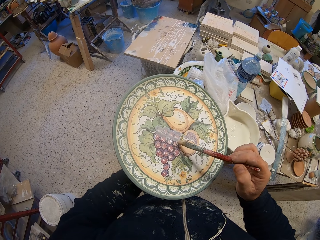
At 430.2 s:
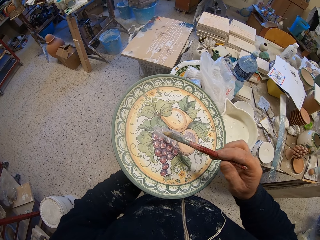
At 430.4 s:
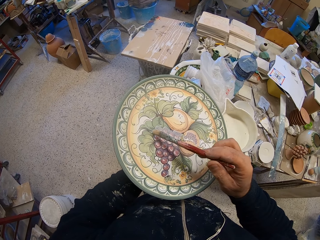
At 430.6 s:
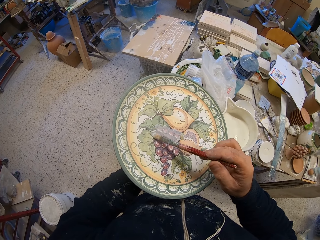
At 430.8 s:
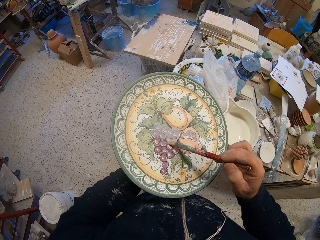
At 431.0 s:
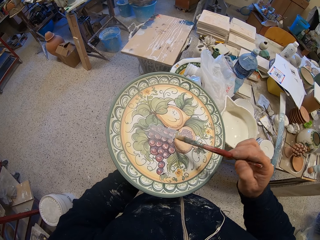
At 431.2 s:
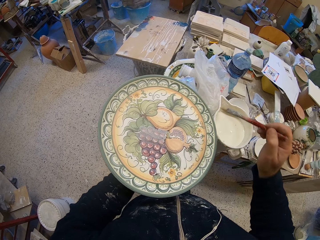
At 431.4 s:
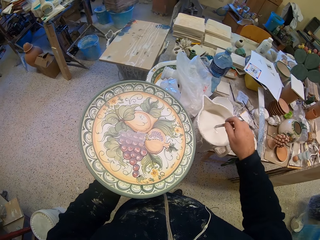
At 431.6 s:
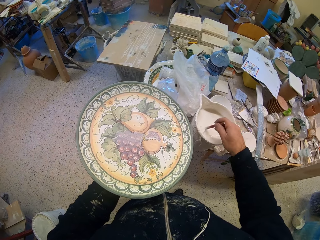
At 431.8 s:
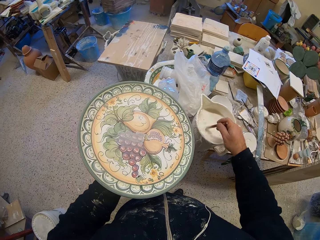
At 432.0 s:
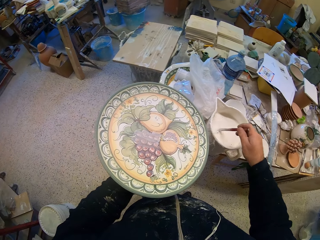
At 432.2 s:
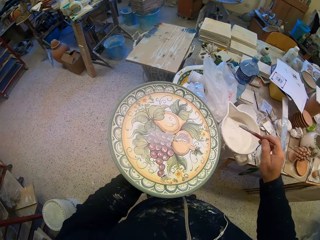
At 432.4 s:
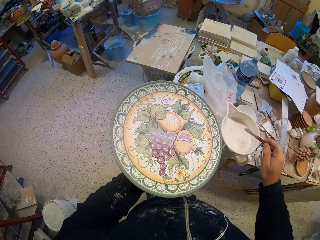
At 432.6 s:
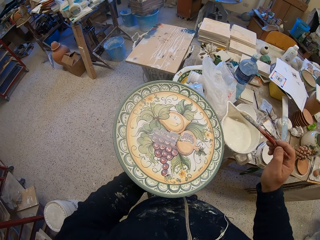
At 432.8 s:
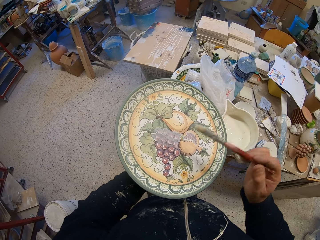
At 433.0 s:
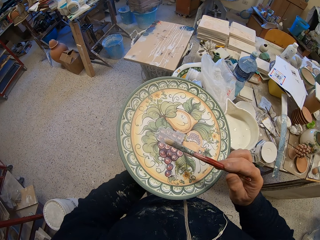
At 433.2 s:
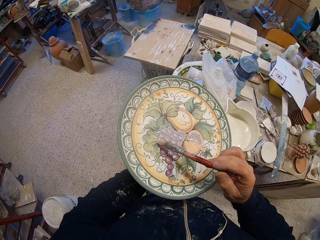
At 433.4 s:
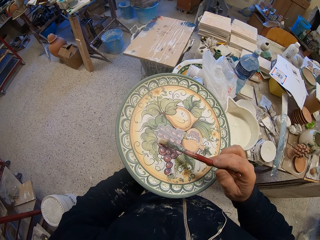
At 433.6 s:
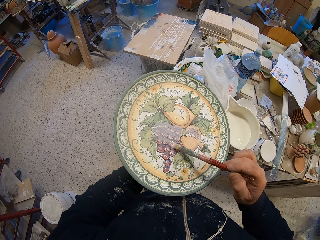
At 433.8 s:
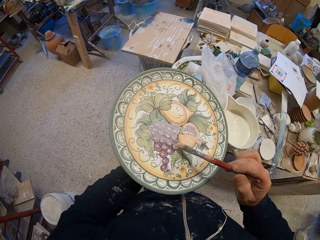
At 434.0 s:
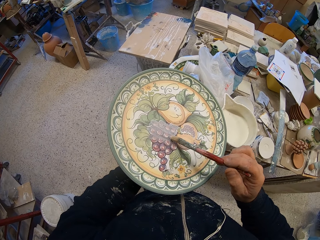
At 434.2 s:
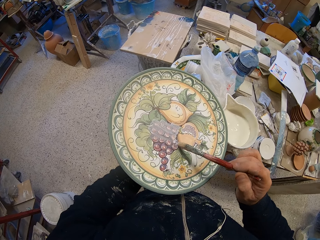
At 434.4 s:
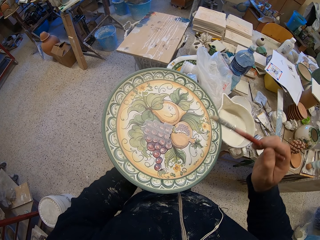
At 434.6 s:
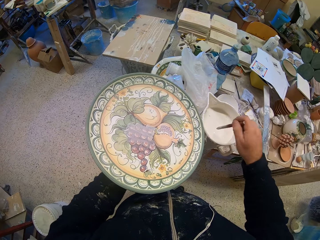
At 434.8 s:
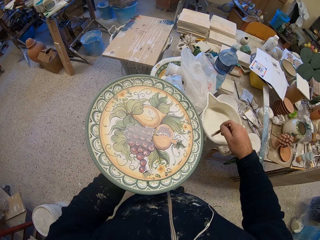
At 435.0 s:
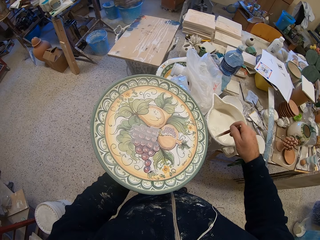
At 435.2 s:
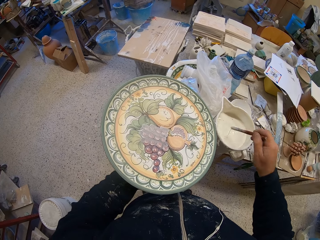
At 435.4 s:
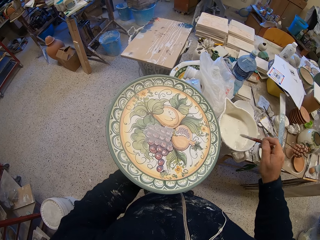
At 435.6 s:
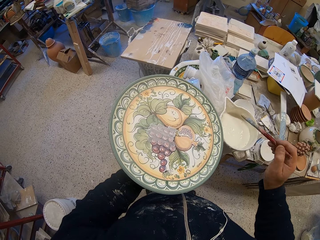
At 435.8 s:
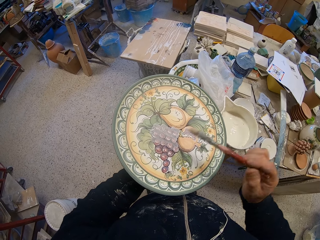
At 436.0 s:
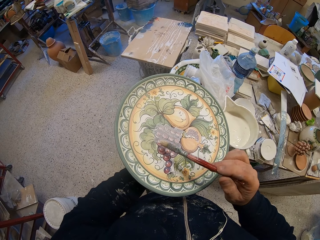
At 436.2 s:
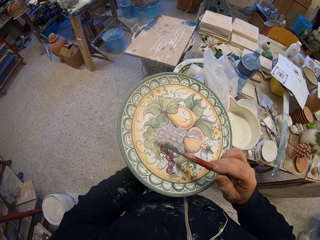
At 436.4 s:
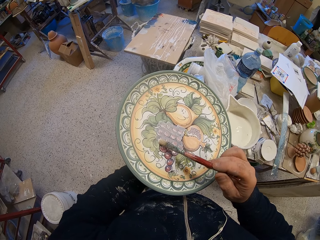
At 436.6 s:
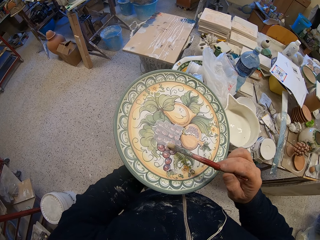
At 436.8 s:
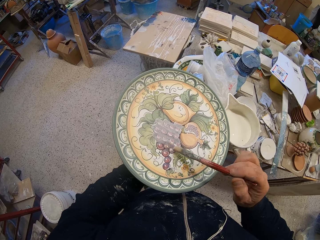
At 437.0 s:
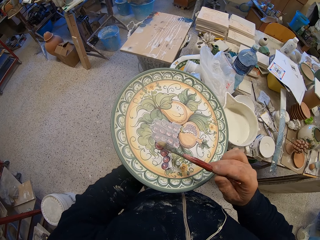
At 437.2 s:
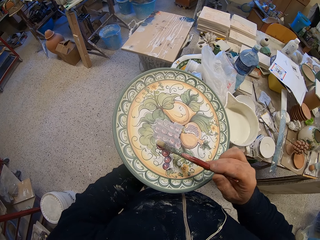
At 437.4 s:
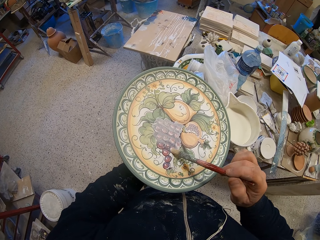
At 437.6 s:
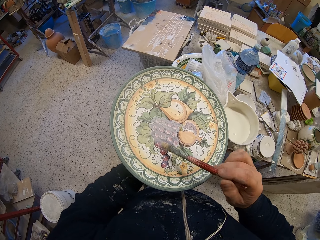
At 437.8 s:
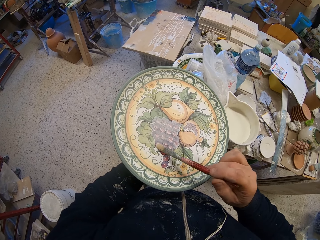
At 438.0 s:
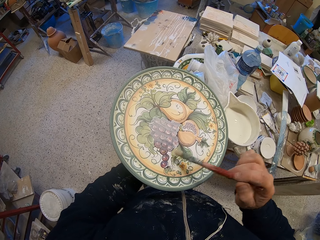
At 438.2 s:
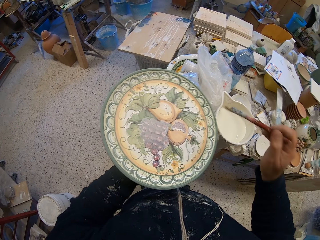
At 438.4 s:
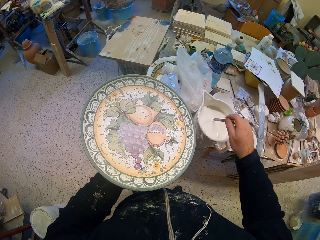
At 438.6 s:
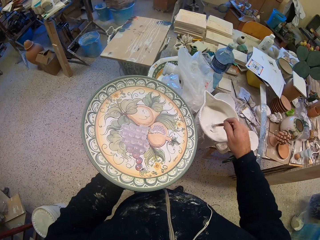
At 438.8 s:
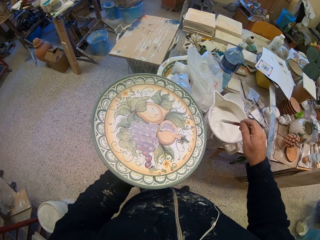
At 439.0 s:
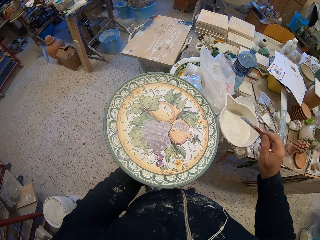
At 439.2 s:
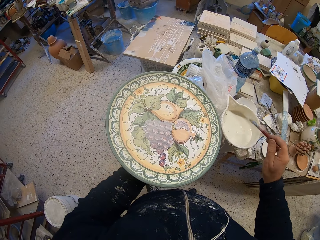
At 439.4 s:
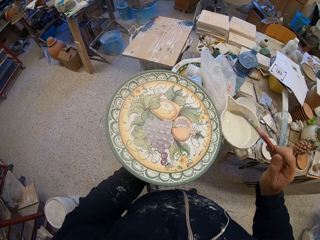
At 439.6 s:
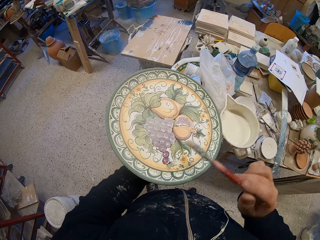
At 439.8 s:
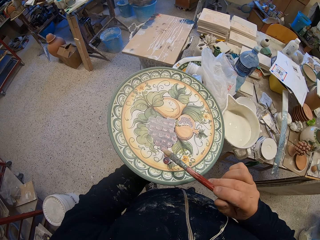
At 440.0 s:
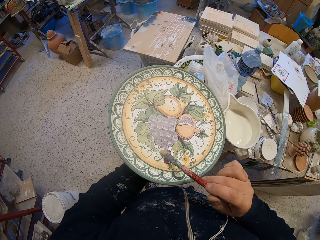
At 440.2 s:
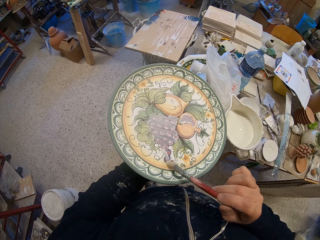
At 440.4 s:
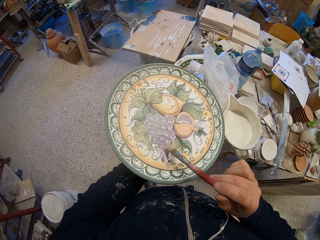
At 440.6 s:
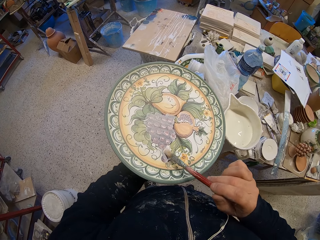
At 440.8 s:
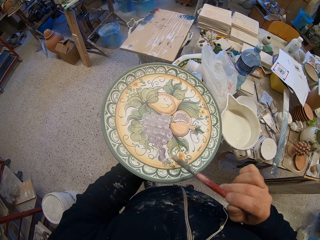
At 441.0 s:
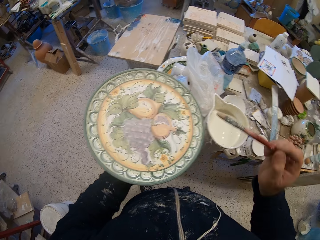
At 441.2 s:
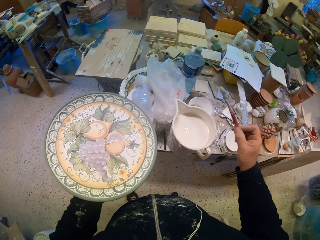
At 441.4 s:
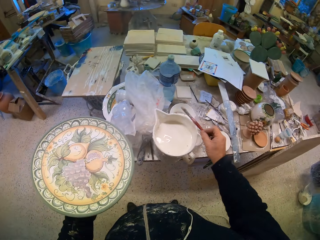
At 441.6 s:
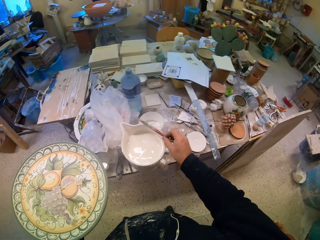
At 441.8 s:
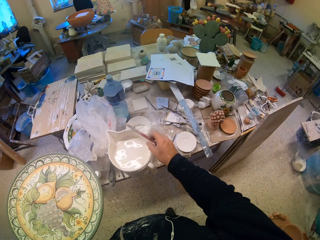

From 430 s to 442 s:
The camera wearer dips the brush in the mixture of something, stirs the paint and applies something on the platter. They dip the brush in the mixture of something, stir the paint and apply something on the platter. They stir the paint, dip the brush in the mixture of something and apply something on the platter.

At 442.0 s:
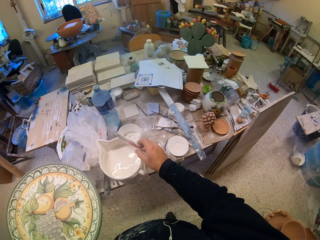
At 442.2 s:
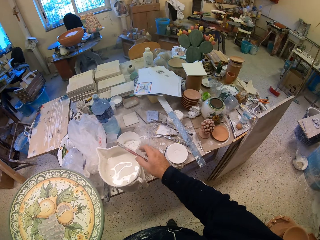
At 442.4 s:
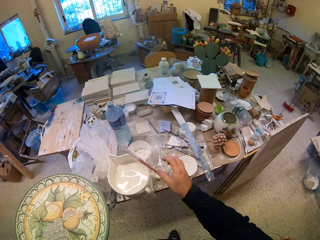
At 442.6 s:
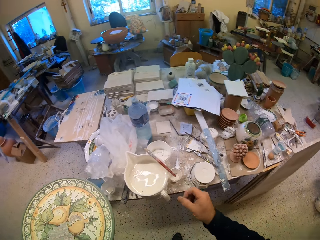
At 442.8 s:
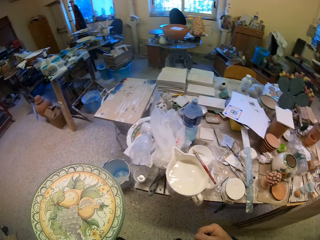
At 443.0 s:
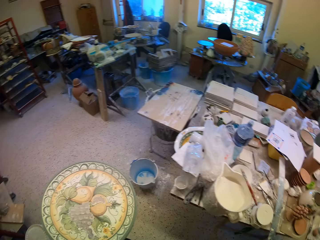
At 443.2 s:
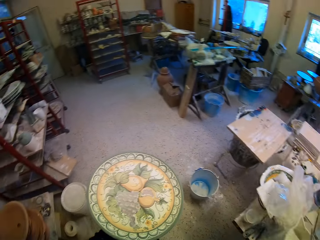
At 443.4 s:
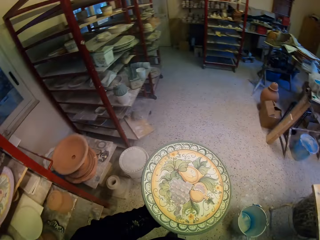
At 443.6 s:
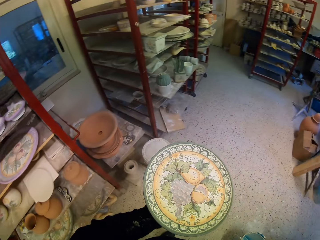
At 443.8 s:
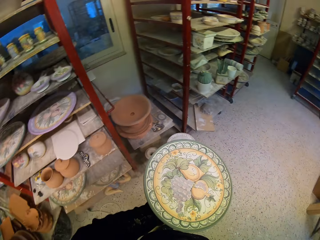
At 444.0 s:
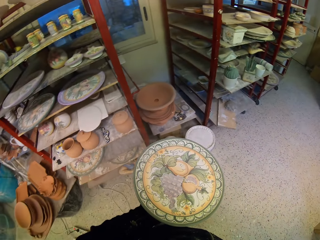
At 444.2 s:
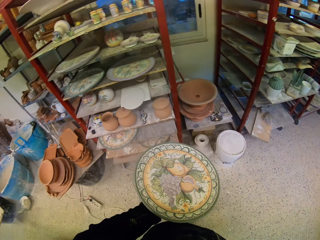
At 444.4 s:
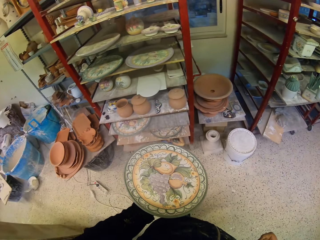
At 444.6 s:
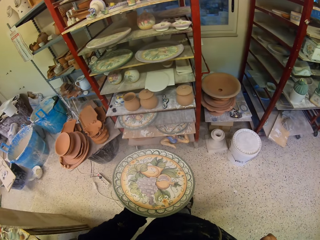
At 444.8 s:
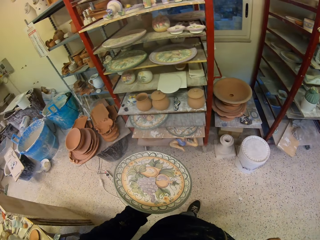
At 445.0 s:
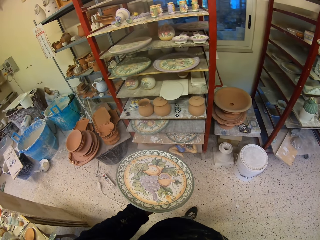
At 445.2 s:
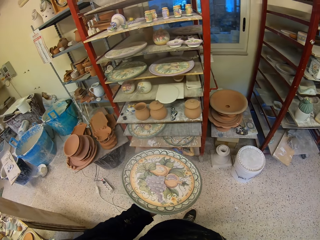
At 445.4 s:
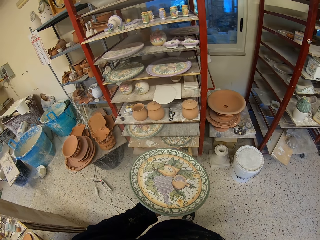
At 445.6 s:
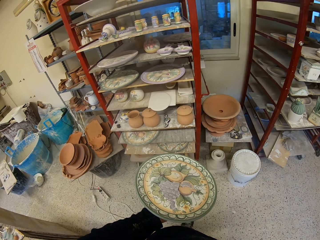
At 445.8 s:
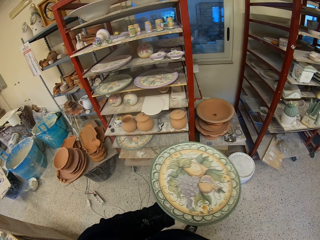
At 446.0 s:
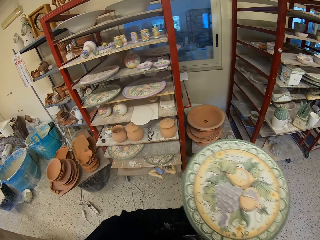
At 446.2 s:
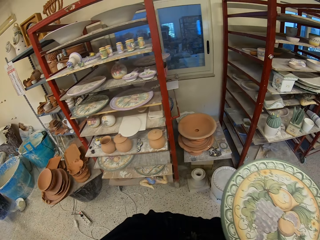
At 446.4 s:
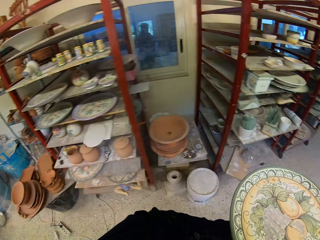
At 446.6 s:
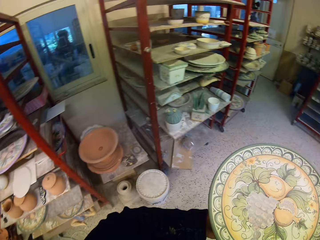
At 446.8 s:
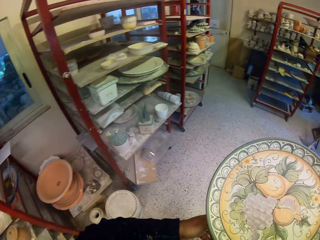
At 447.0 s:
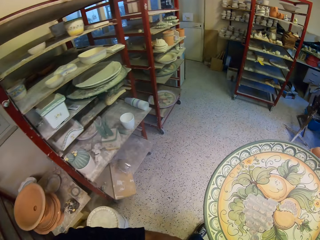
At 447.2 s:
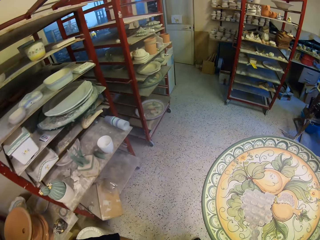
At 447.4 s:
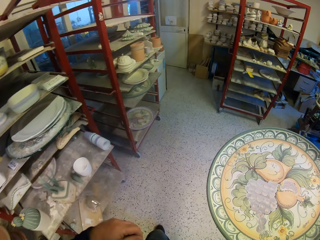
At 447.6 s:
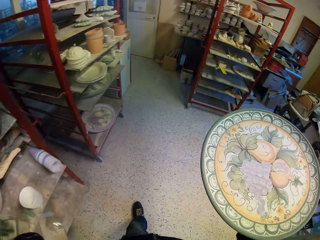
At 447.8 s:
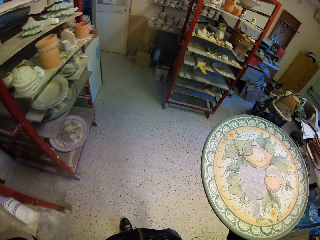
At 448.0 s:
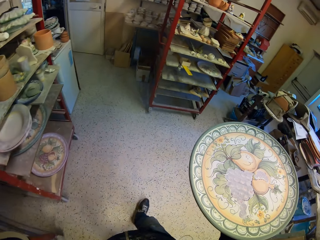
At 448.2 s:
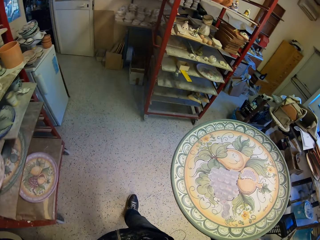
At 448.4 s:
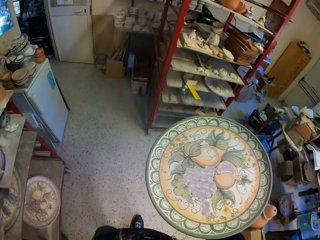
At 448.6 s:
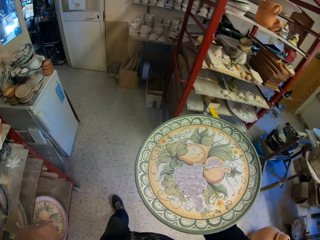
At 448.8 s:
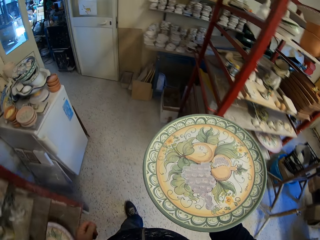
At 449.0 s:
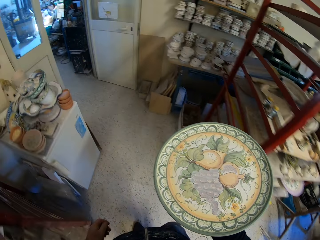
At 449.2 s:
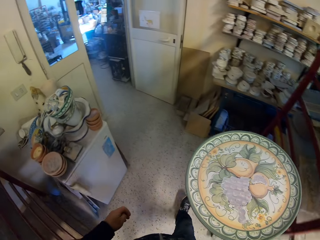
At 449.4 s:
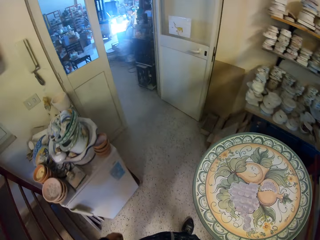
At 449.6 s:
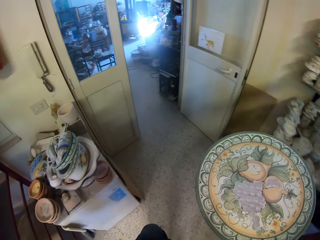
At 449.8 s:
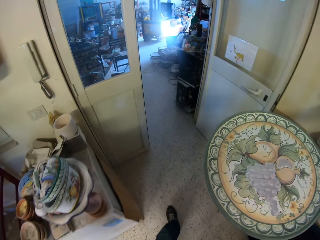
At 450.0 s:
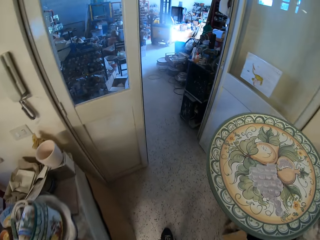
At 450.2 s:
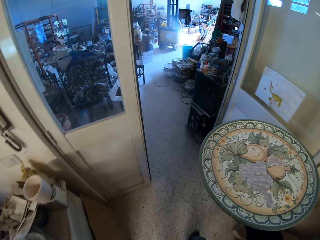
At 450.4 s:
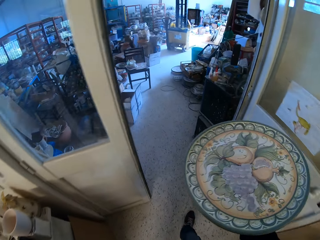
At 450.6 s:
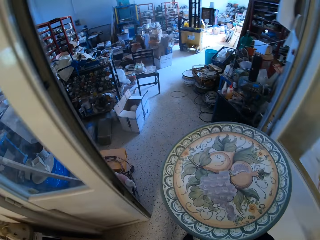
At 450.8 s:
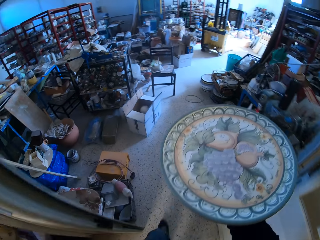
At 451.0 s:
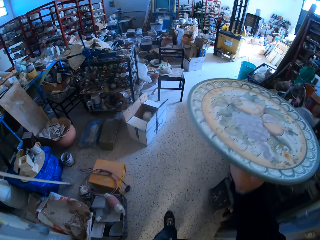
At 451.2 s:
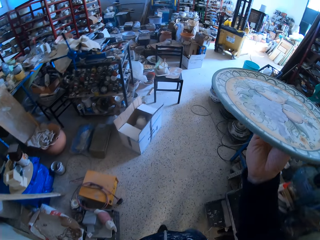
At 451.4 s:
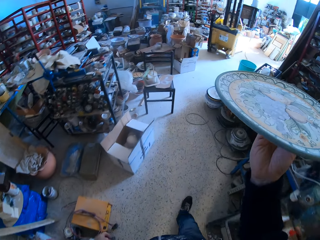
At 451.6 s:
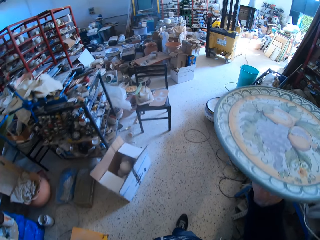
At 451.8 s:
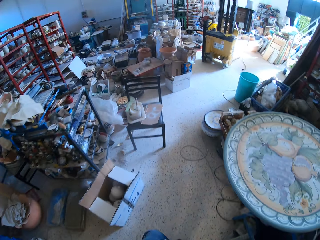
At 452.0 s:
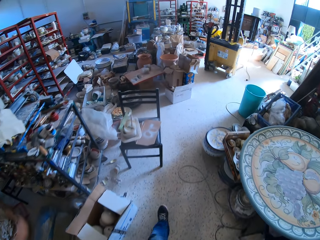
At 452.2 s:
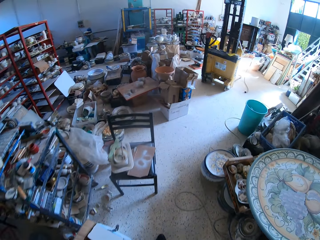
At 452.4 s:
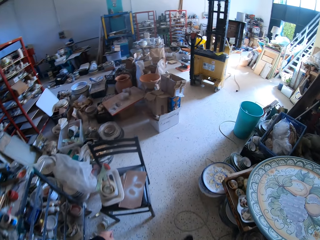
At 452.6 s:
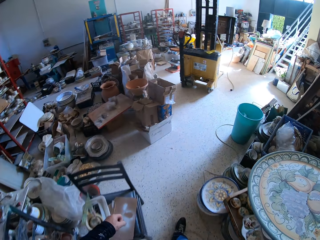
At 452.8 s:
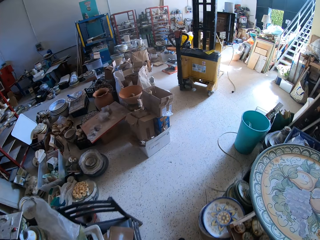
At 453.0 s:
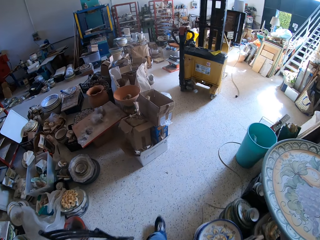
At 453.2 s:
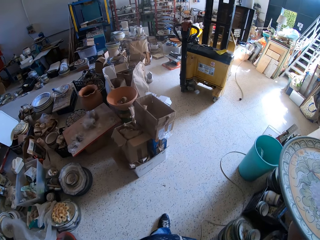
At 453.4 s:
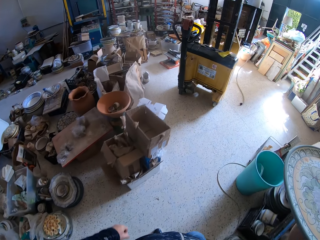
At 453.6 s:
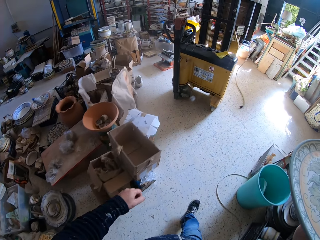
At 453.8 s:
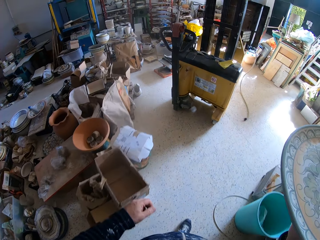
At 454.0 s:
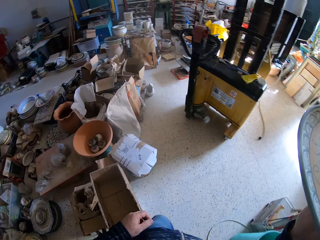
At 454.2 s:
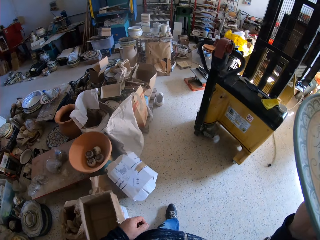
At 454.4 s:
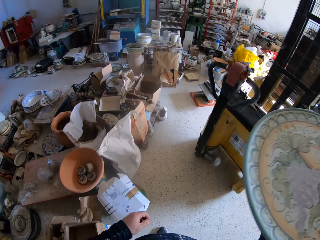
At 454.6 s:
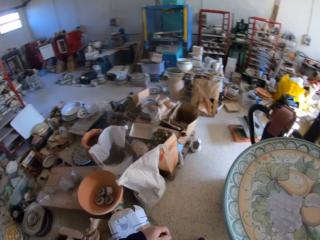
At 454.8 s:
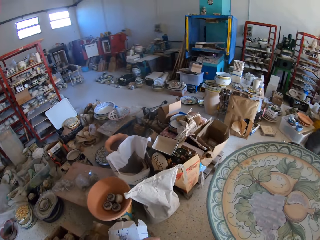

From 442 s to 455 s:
The camera wearer places the brush on the jug. They turn around. They walk in the room or pottery carrying the platter. They walk in the pottery, turn around and walk in the pottery.
